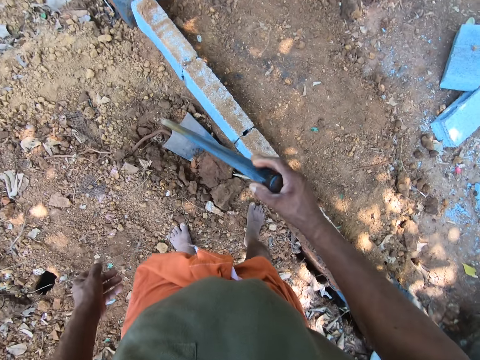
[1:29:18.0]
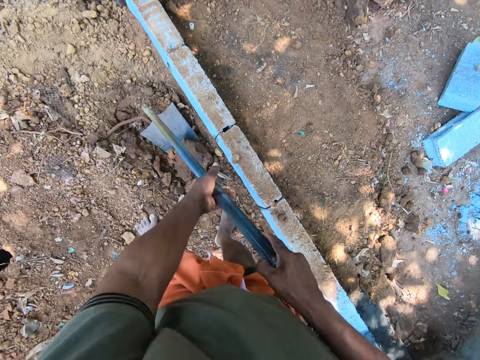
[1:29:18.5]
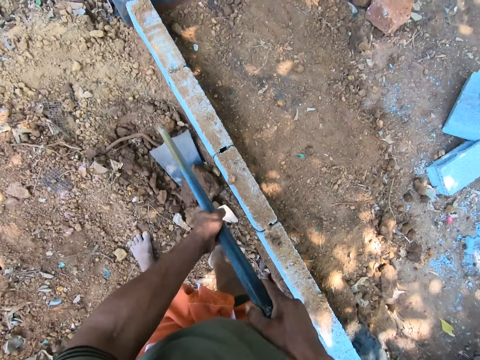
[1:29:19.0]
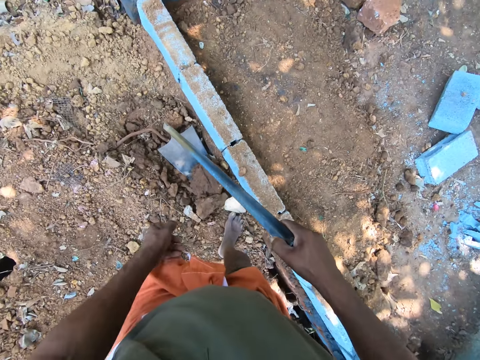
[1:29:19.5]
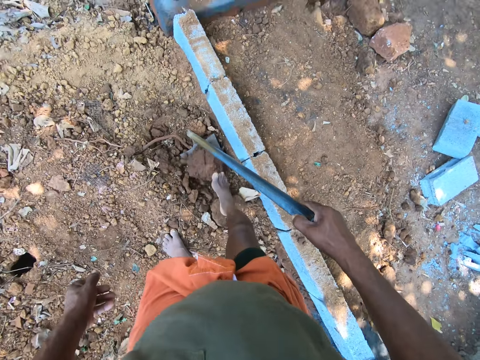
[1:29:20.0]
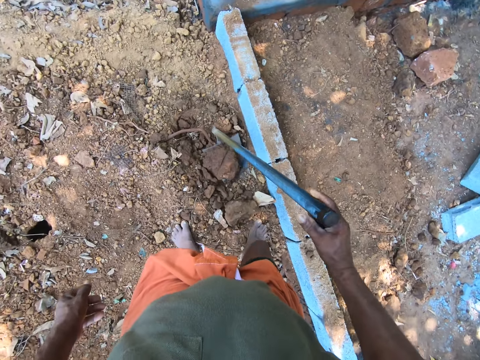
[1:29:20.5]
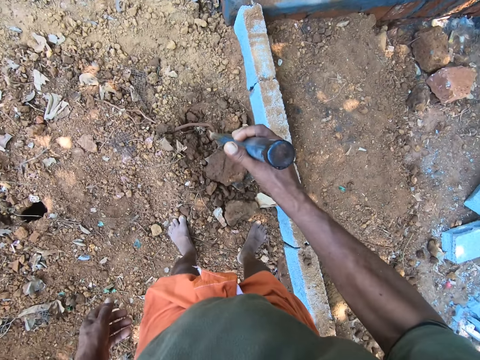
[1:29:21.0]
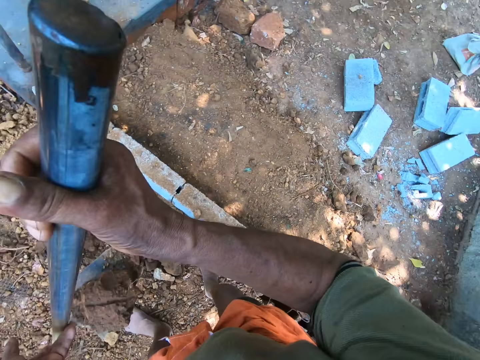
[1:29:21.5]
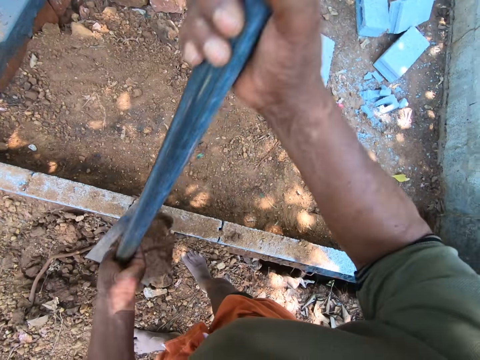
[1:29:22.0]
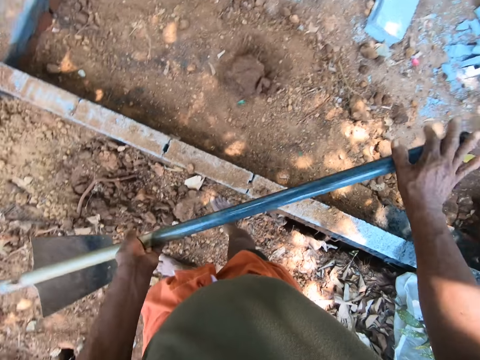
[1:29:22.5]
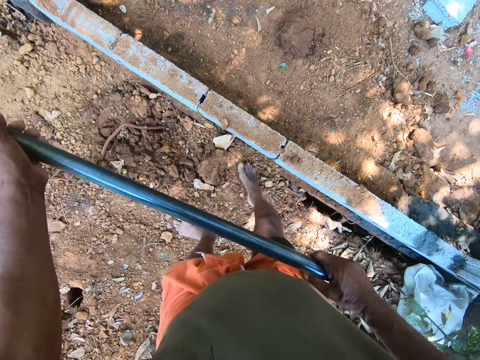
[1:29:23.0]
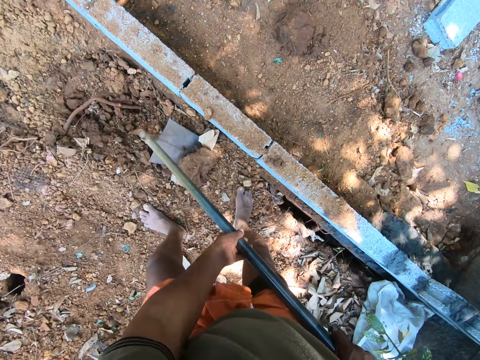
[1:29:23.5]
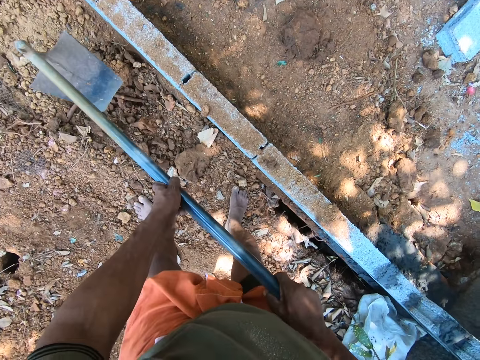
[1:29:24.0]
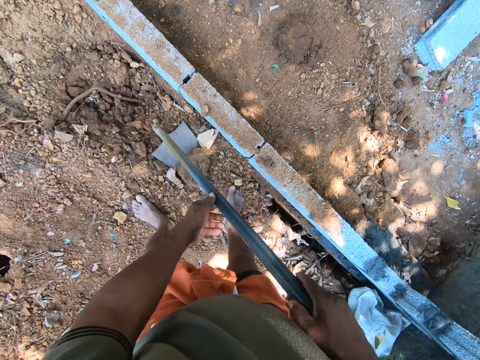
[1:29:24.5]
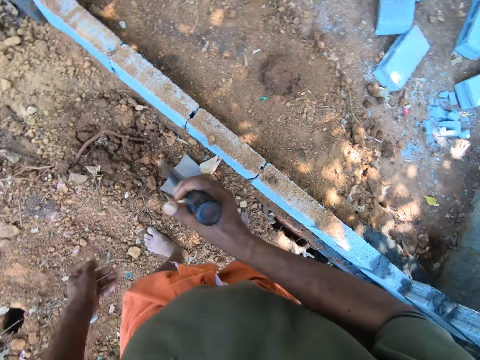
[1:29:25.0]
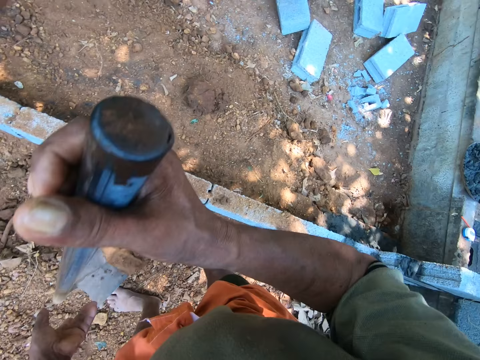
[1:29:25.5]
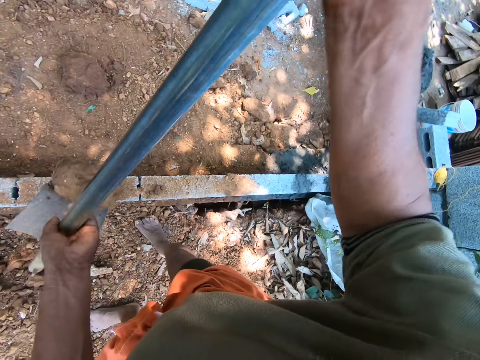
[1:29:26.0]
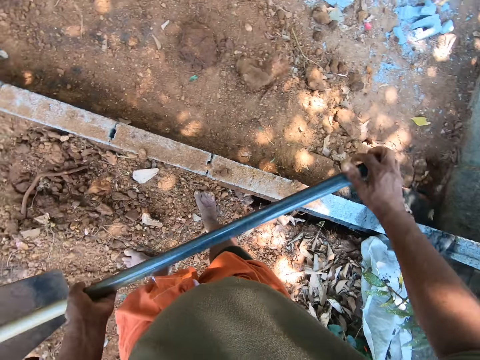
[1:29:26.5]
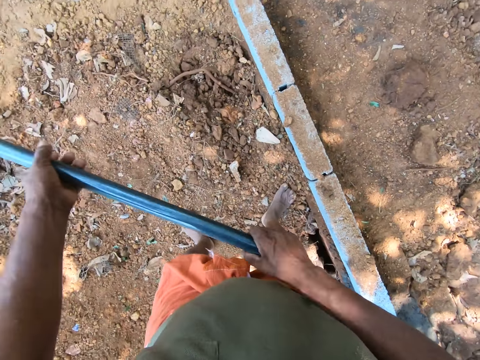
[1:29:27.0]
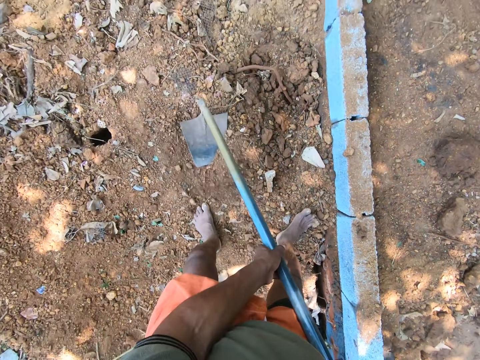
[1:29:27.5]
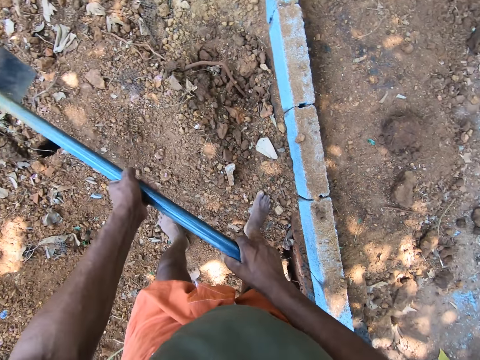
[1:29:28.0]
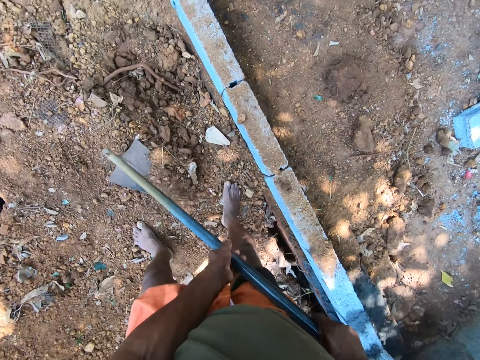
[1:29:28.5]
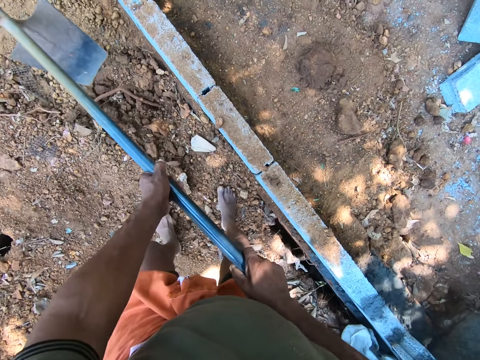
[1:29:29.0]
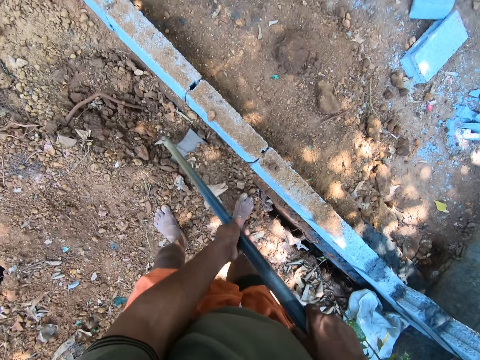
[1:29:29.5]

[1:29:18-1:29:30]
The camera wearer puts sand on the hoe with his foot. He packs the soil with the hoe in his right hand. He throws the soil with the hoe in his right hand. He packs the soil with the hoe in his right hand. He digs with the hoe in both hands. He throws the soil with the hoe in his right hand. He digs with the hoe in both hands. He packs the soil with the hoe in his right hand.

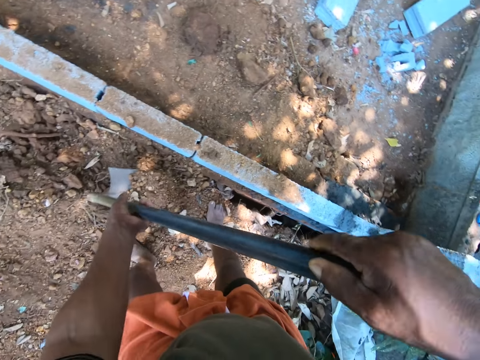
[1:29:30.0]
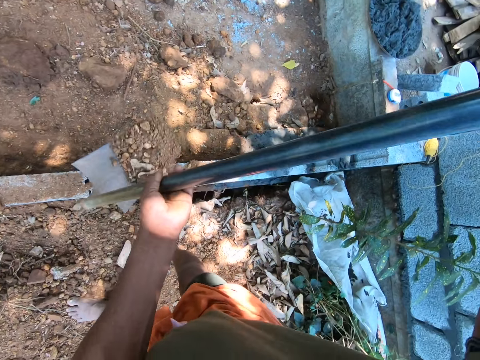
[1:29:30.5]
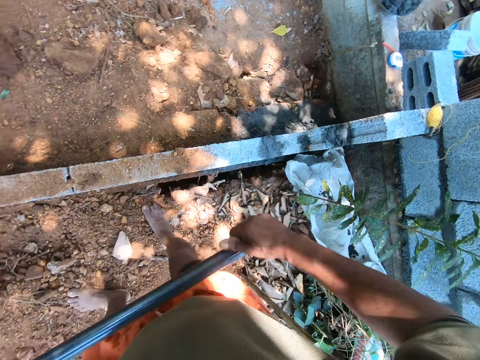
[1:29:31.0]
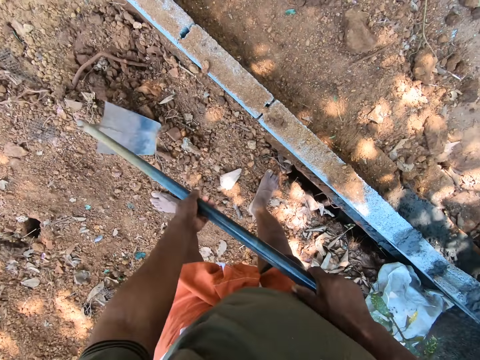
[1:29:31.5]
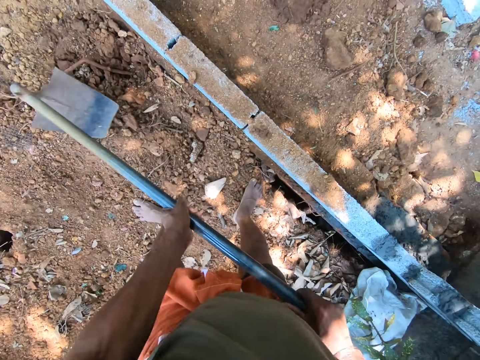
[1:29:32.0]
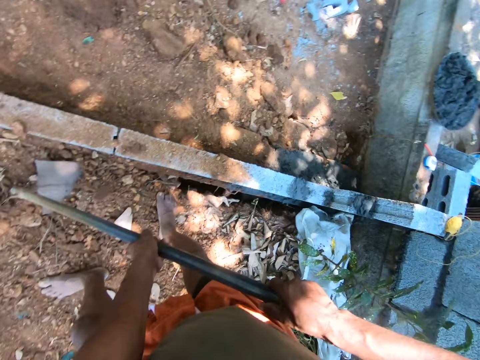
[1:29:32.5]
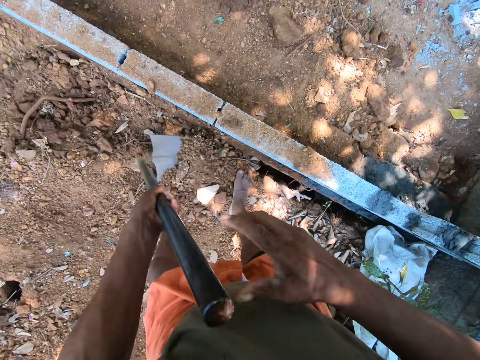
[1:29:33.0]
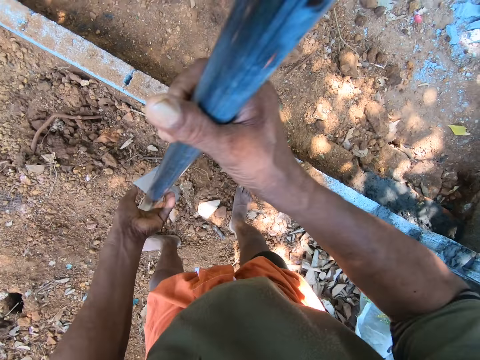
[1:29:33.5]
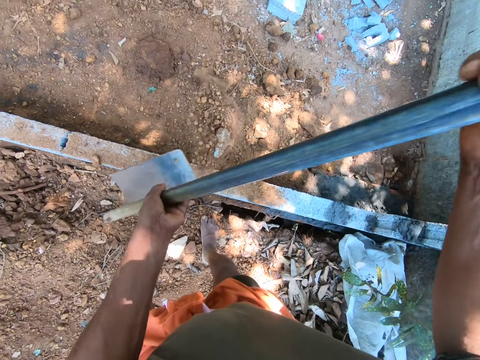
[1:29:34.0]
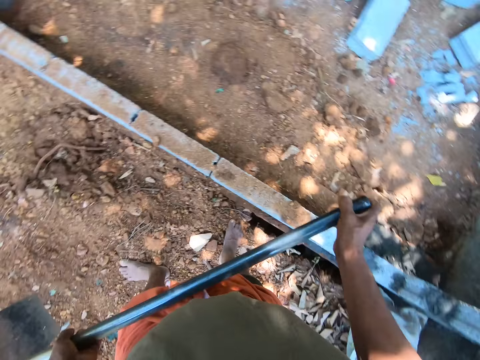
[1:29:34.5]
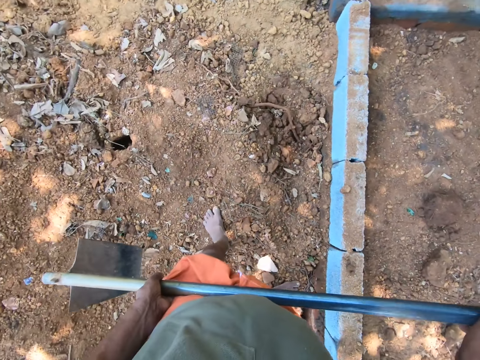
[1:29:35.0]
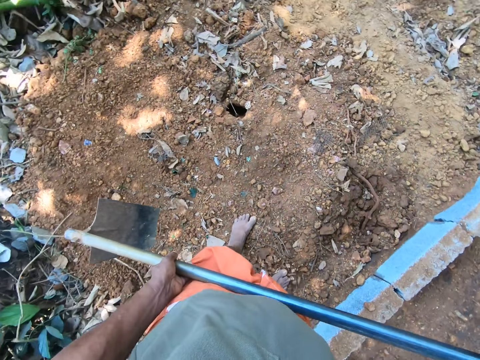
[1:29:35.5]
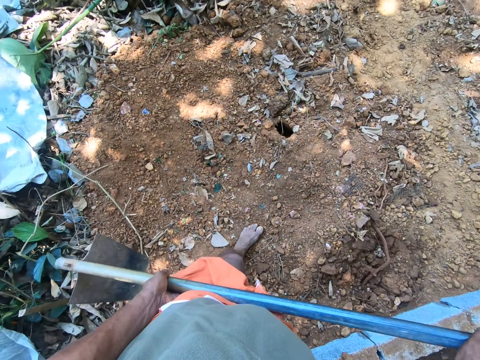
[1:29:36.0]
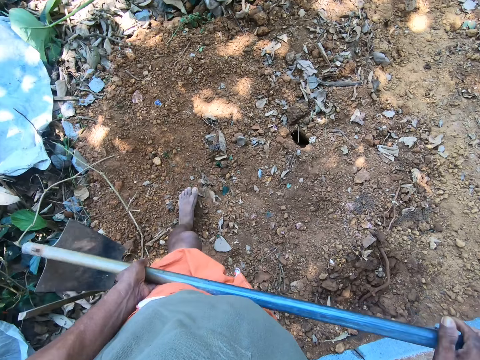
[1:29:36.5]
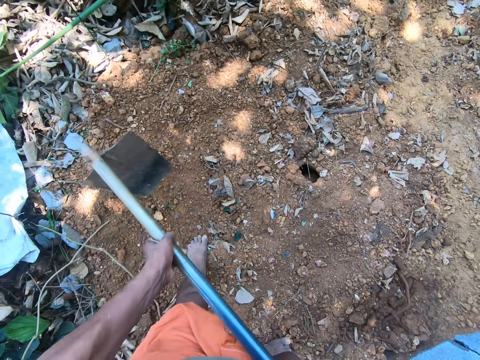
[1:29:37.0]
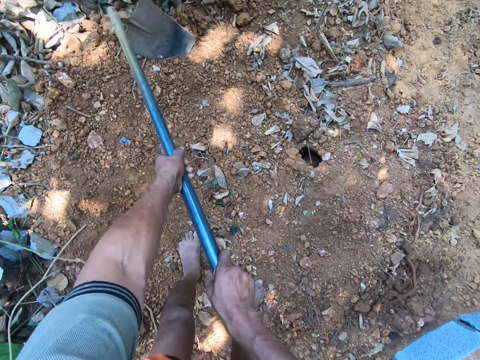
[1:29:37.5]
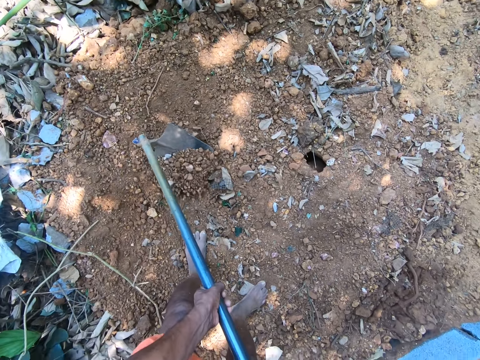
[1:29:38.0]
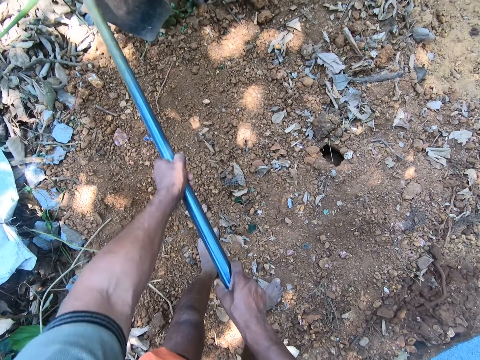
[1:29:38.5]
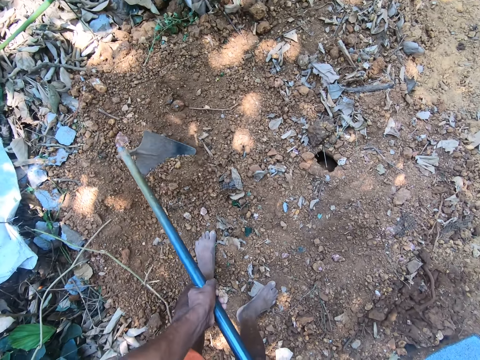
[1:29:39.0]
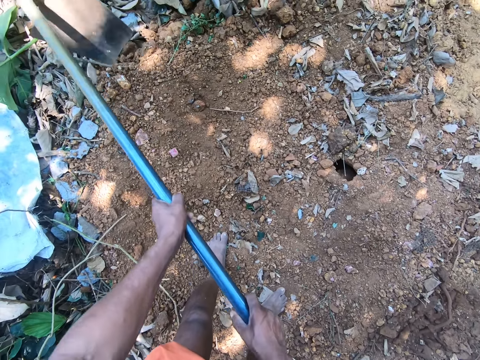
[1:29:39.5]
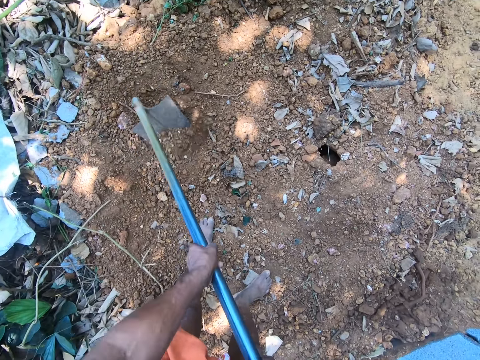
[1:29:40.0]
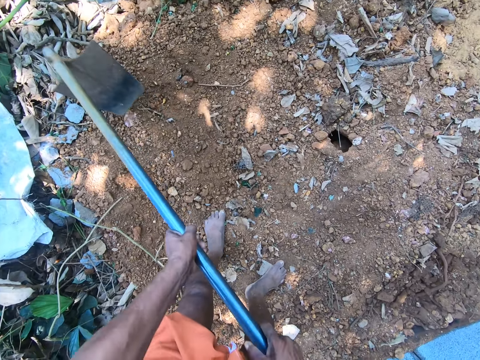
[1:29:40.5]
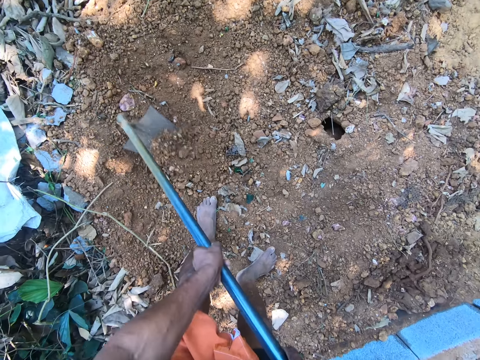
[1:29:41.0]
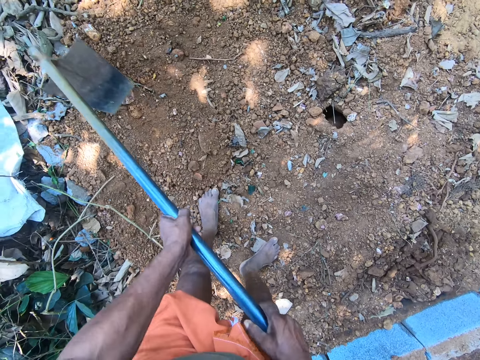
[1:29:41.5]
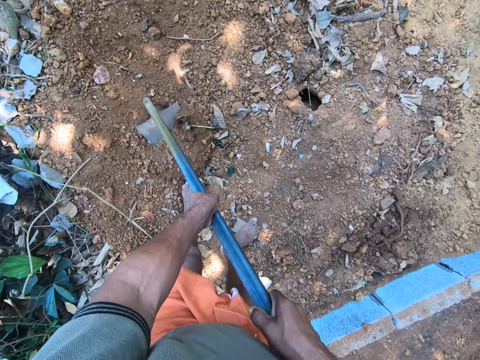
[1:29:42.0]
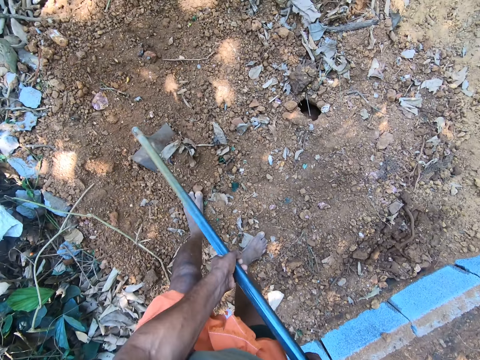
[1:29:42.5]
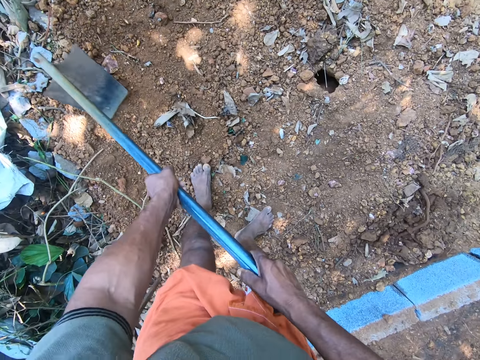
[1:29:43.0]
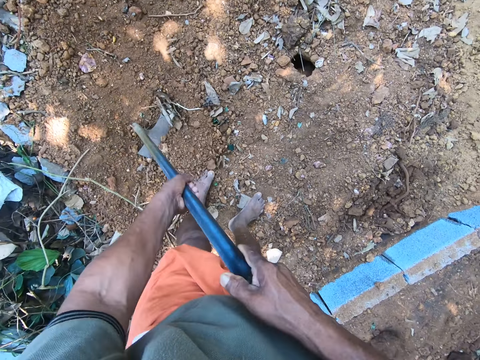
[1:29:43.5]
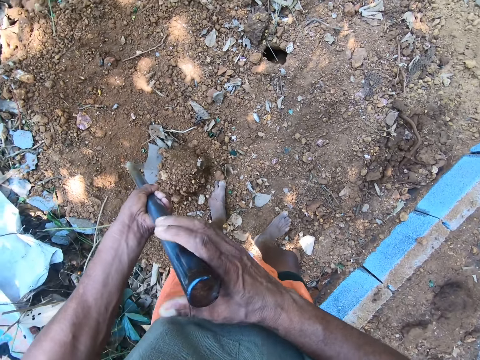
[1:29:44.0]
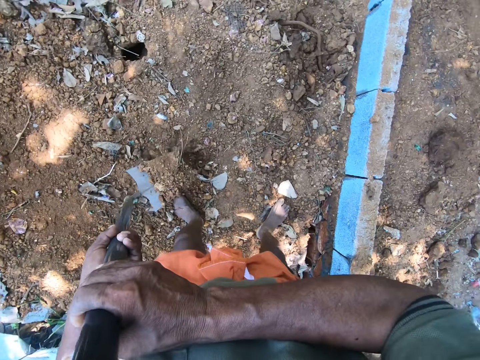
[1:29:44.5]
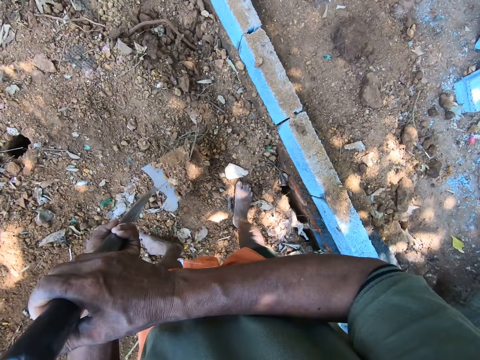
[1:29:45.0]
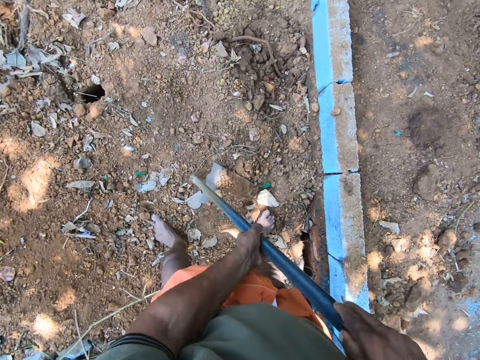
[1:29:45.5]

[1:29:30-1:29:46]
The camera wearer throws the soil or sand with the hoe in his right hand. He packs the soil with the hoe in his right hand. He digs with the hoe in both hands. He throws the soil with the hoe in his right hand. He shapes the soil with the hoe in his hands. He collects the sand with the hoe in both hands. He packs the soil with the hoe in his right hand.
